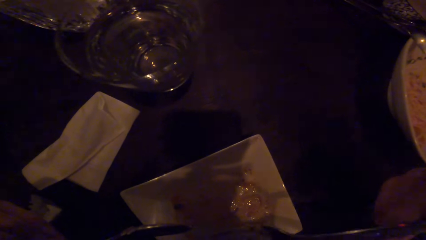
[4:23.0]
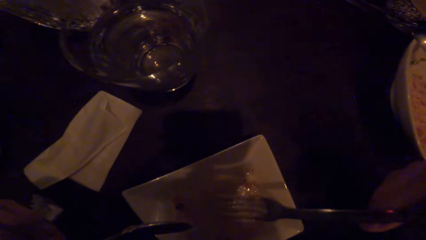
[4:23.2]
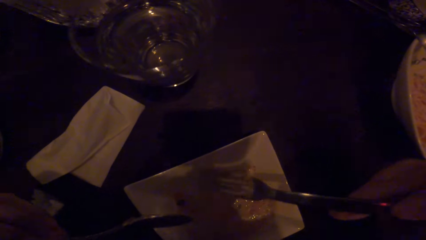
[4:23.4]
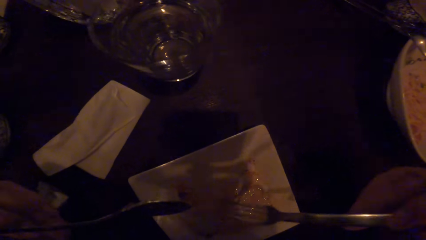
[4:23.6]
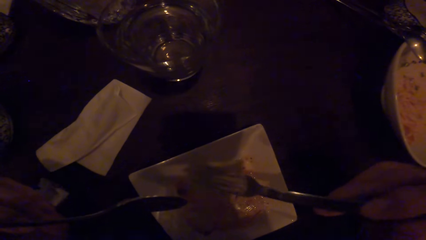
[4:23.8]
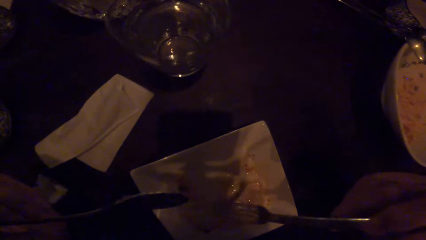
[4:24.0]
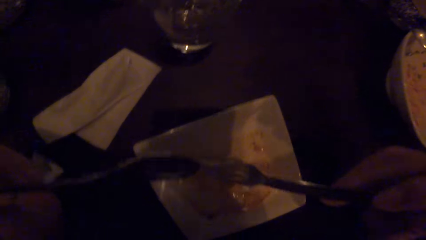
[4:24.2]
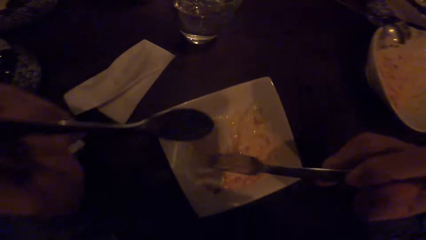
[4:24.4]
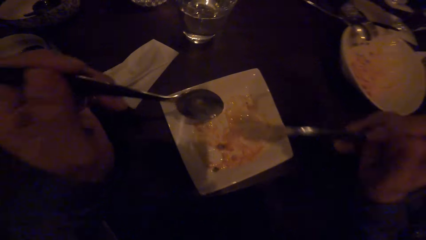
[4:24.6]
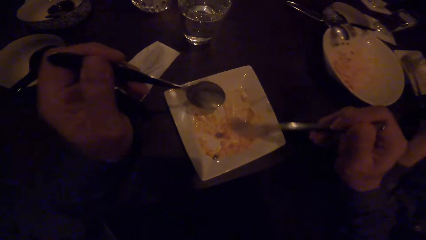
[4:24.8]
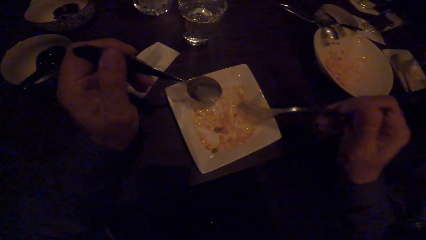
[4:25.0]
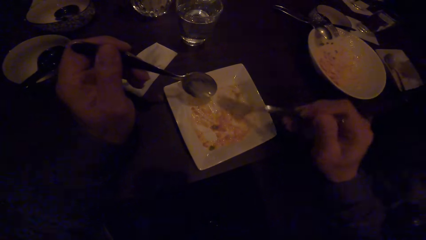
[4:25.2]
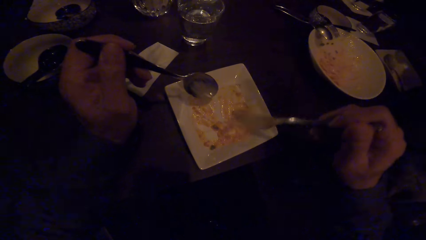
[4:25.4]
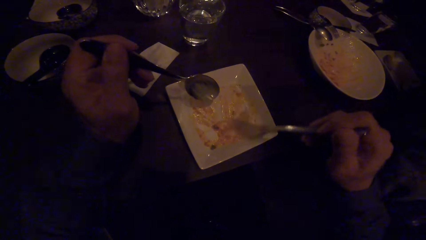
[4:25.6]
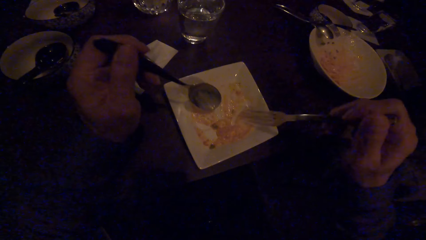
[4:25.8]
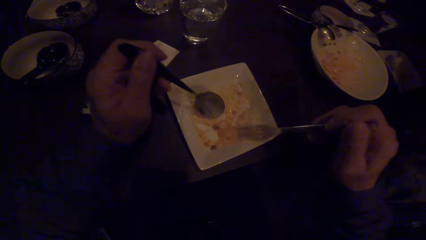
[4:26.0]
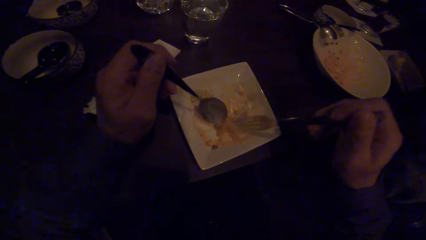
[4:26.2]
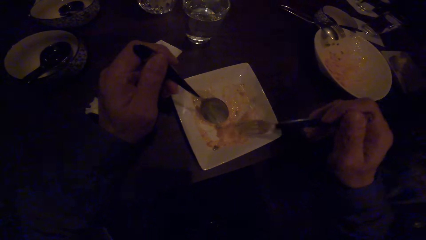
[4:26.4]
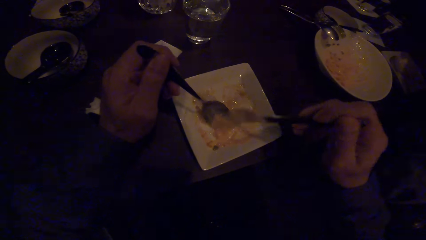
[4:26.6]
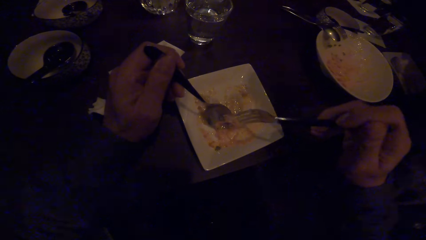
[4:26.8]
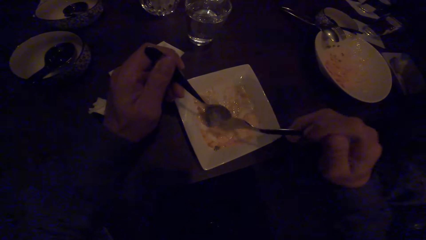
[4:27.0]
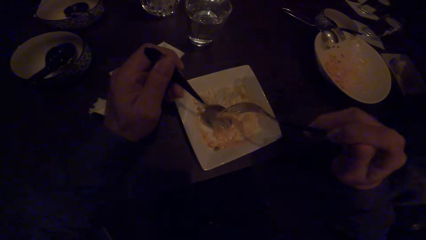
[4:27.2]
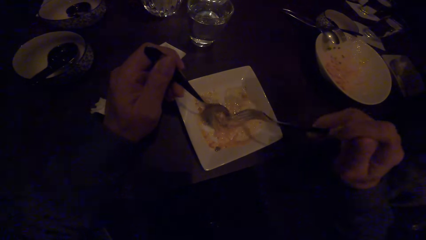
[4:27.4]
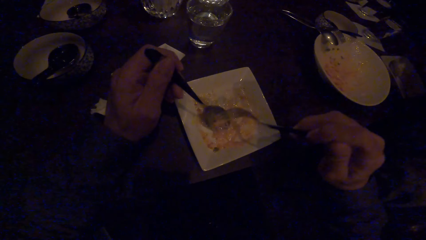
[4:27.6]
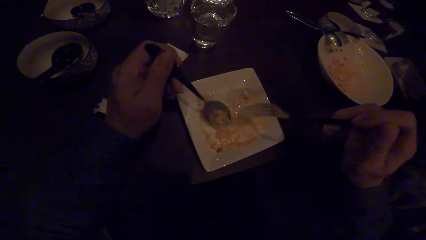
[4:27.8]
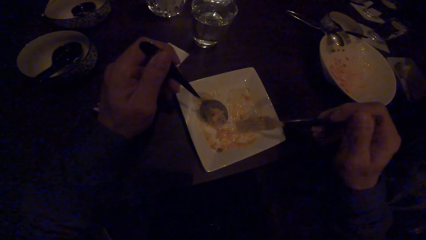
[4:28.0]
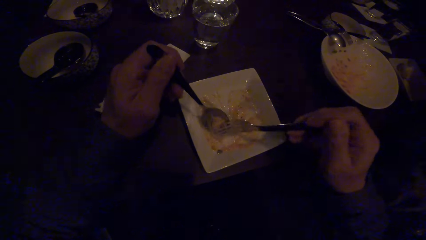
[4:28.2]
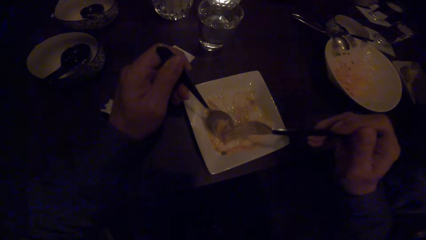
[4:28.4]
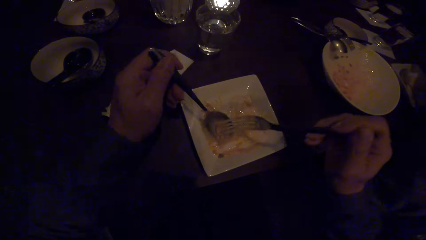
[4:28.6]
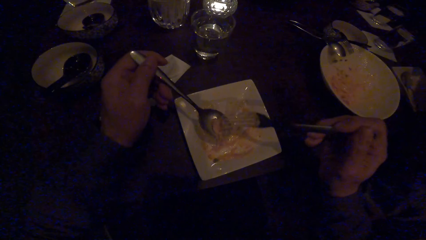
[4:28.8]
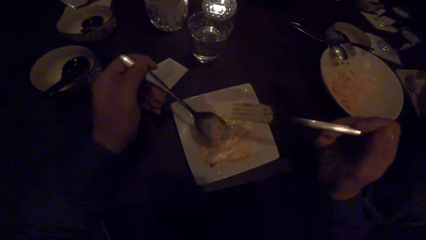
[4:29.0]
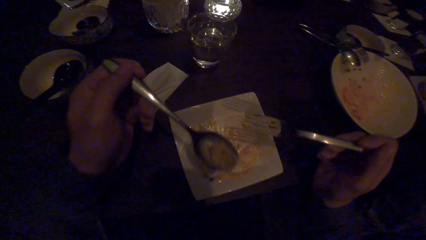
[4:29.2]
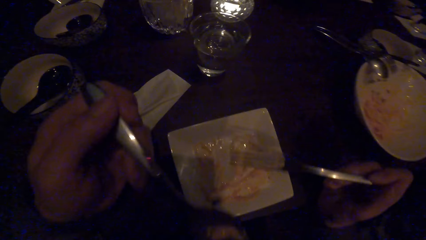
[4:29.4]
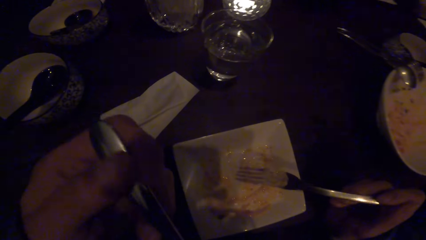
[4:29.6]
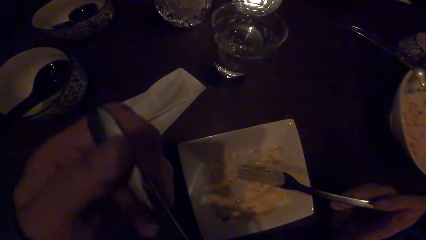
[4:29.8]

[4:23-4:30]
The camera wearer collects the spaghetti on a plate with a fork.

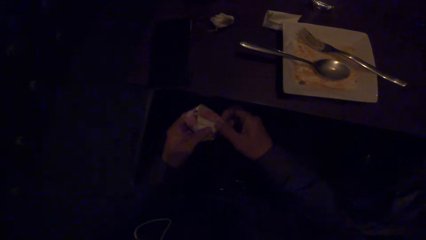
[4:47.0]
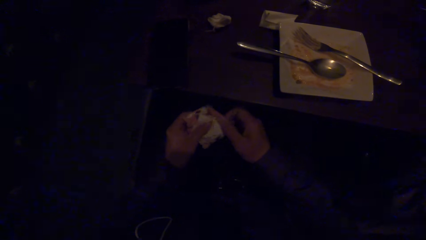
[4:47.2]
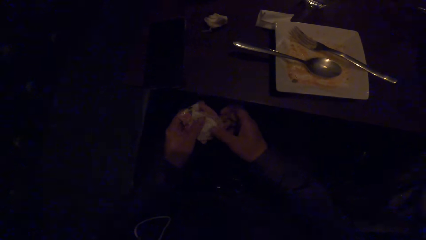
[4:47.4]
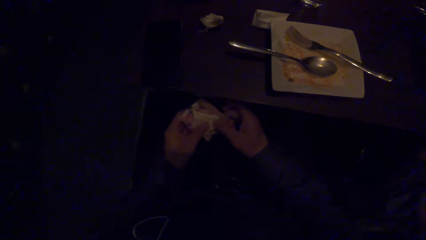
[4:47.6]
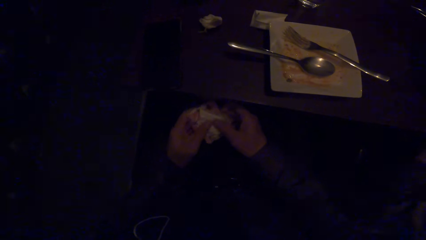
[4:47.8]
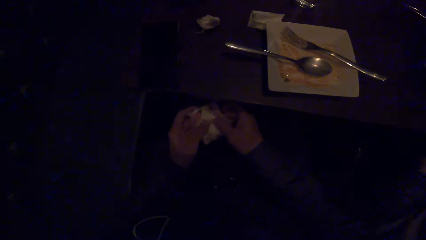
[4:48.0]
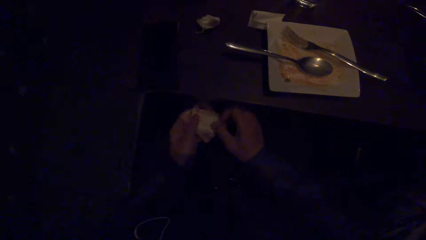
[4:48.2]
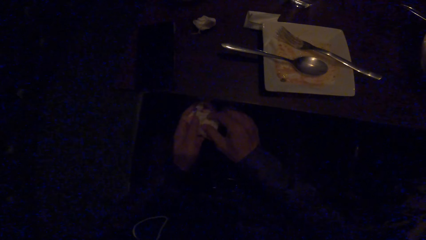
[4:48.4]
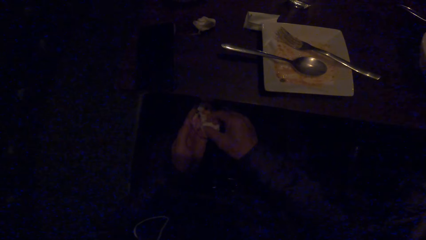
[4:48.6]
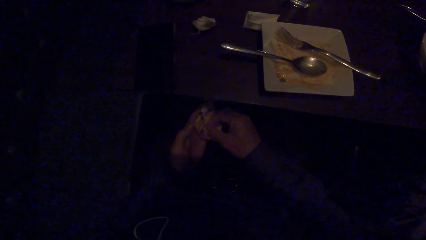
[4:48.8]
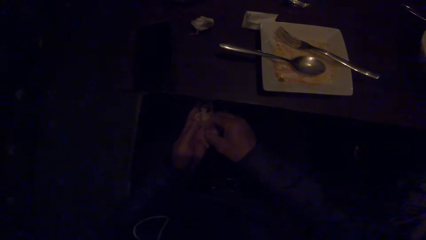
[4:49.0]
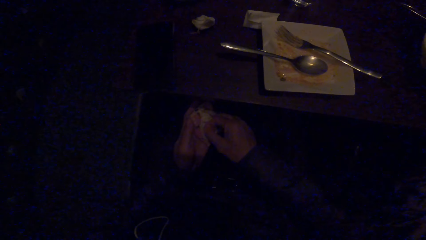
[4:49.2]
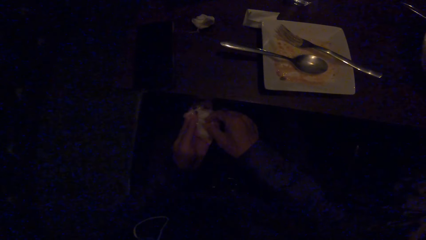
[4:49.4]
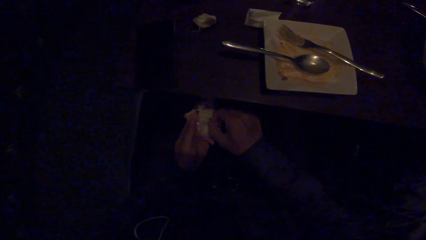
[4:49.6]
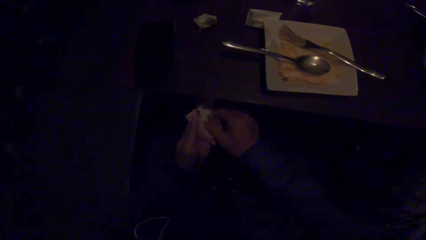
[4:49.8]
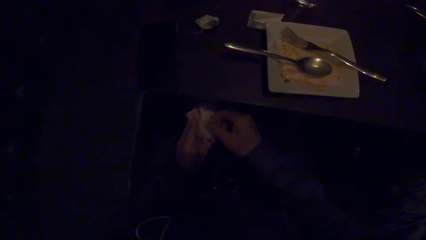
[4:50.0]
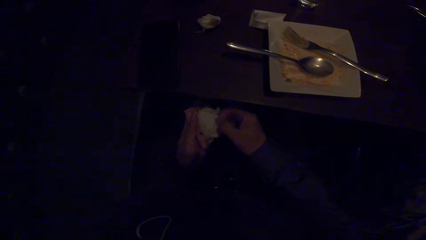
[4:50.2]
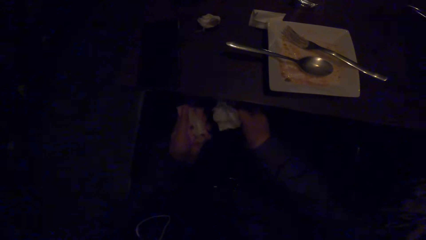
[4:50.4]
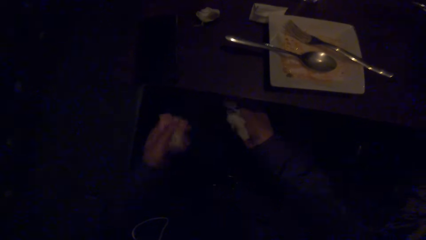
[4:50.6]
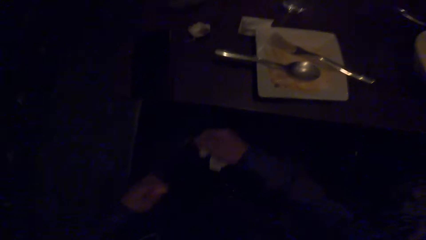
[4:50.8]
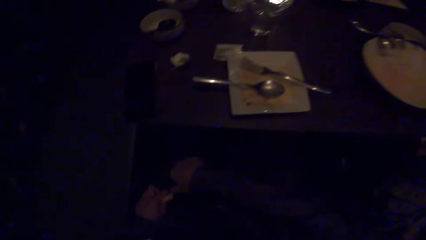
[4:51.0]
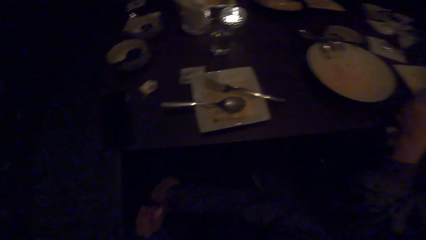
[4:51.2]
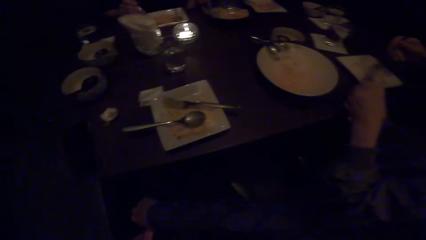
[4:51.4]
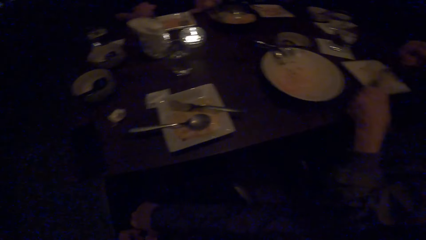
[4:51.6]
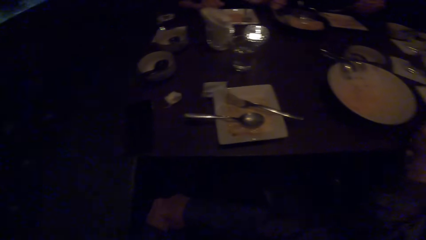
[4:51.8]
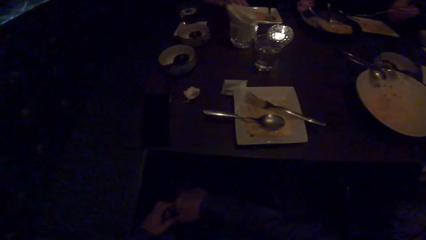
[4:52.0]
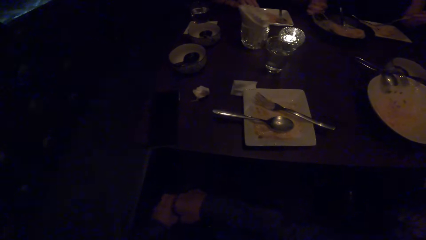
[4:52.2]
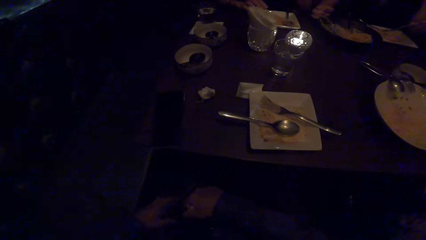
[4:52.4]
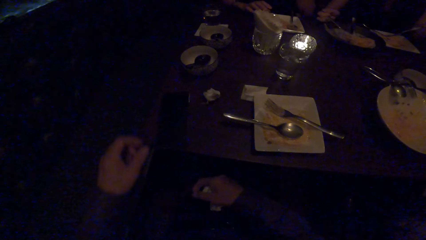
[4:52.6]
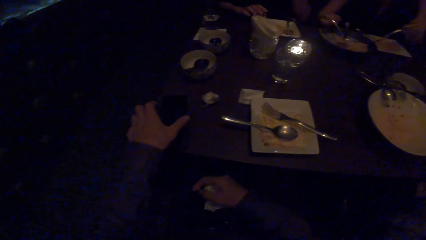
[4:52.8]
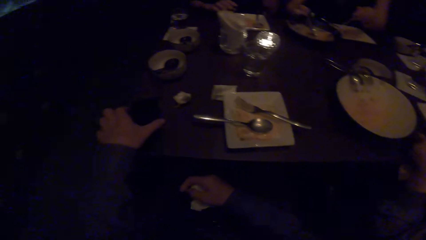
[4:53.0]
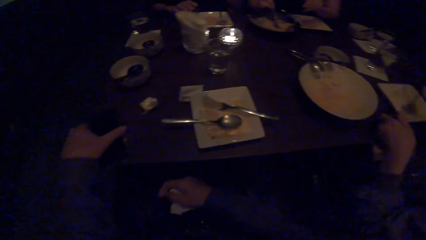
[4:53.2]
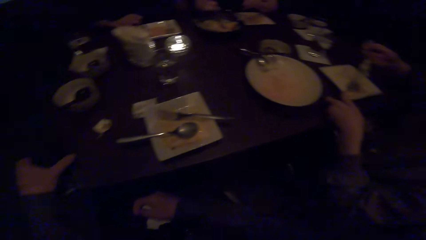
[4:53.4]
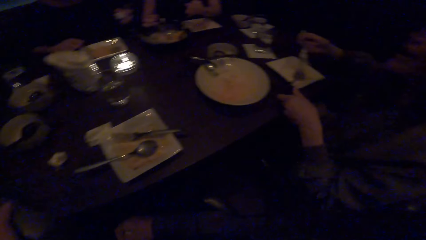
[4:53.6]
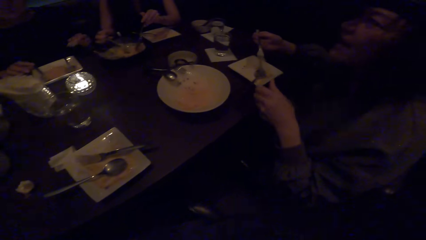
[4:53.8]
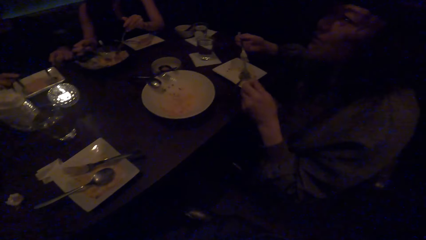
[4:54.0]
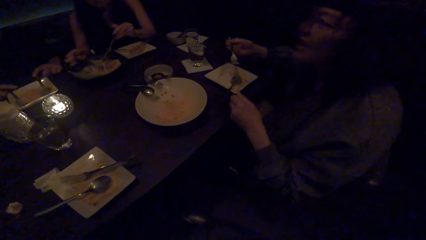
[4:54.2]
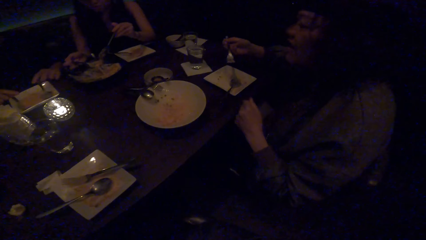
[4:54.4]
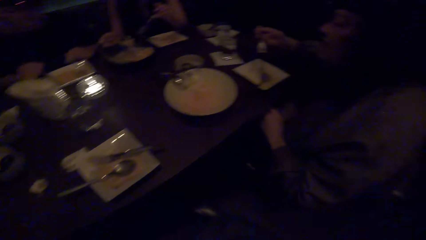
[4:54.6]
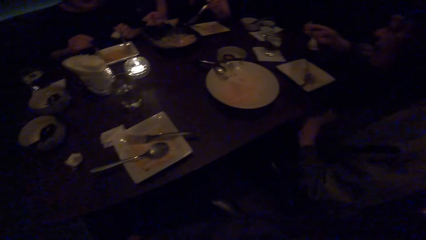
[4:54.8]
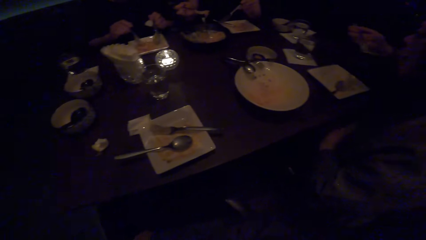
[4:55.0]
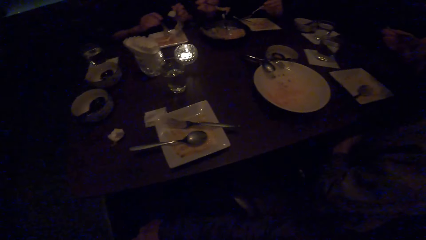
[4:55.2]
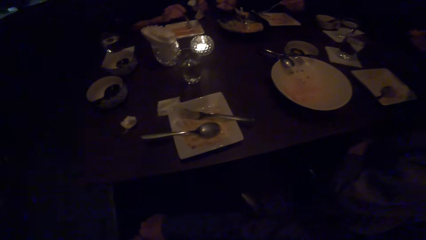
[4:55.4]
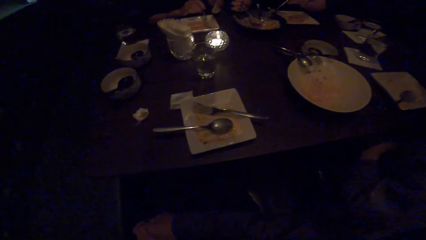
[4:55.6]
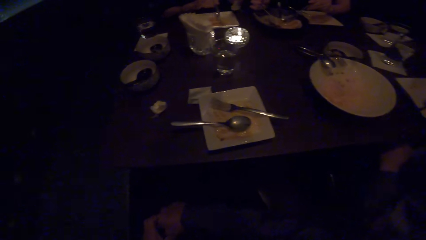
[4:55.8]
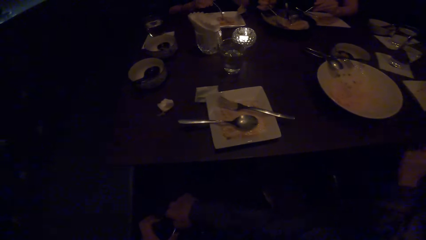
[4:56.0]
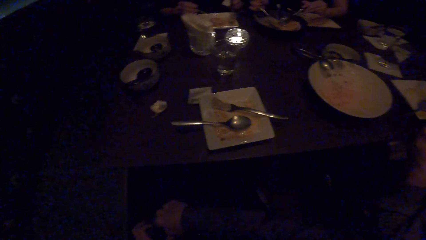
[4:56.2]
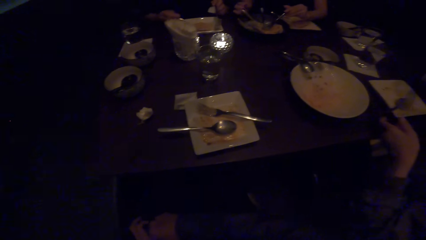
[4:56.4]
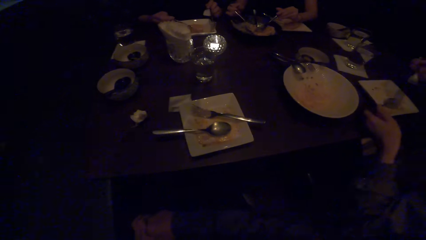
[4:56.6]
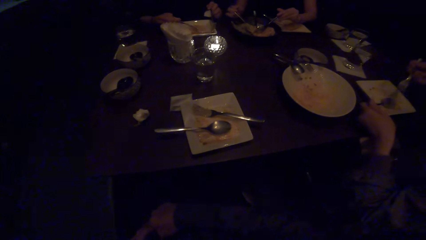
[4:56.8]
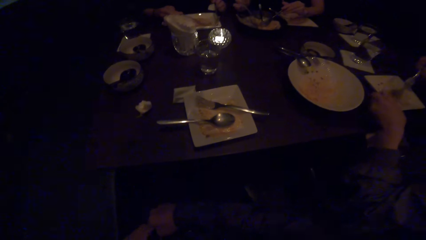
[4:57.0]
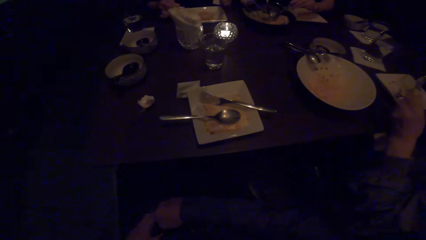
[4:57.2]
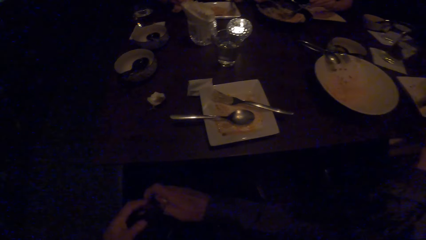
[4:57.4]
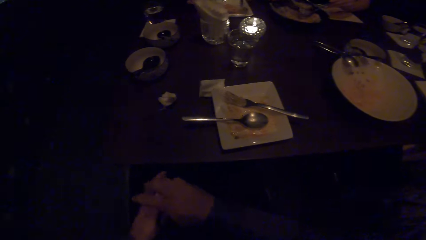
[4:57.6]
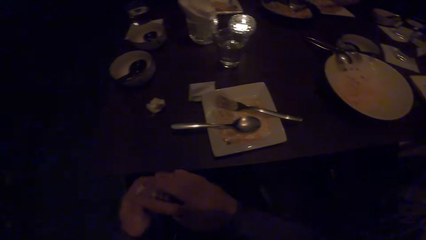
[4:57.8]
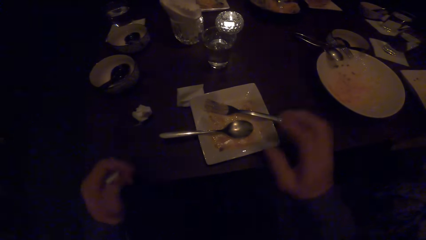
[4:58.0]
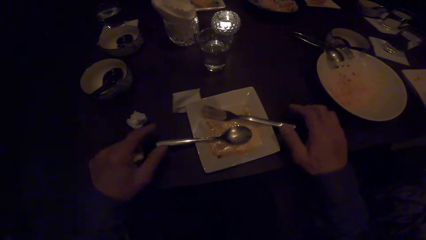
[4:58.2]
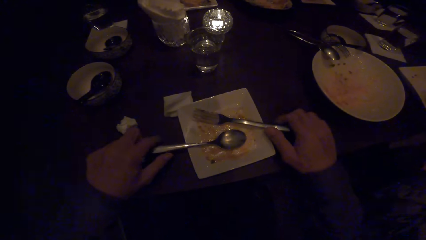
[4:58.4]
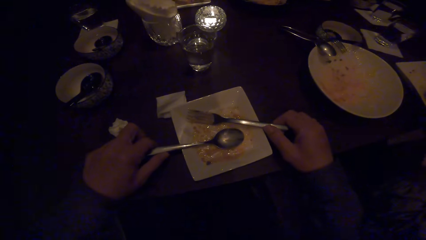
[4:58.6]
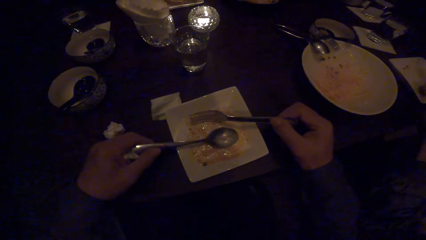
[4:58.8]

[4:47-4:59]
The camera wearer picks up a wipe or sachet from the pack. He converses with a woman. He returns the wipe to his pocket. Another woman serves food with her spoon and fork. The camera wearer picks up the phone from the table. The first woman converses with another woman. The camera wearer looks around the table. He looks at the first woman. Another woman picks up her spoon with her left hand. The camera wearer returns the phone to his pocket. Another woman scoops food with her fork. The camera wearer picks the sachet from the right to the left hand. He picks up his spoon with his left hand. He picks up his fork with his right hand.
